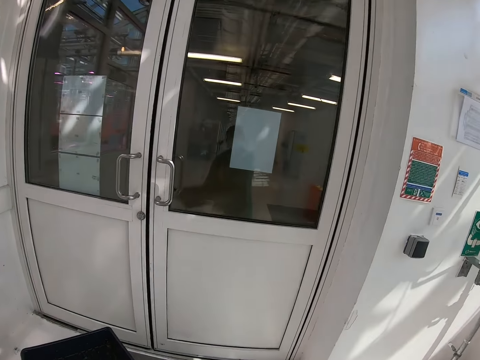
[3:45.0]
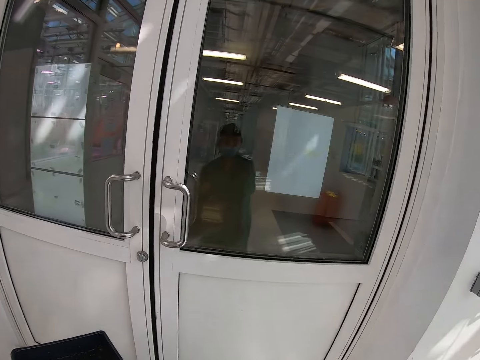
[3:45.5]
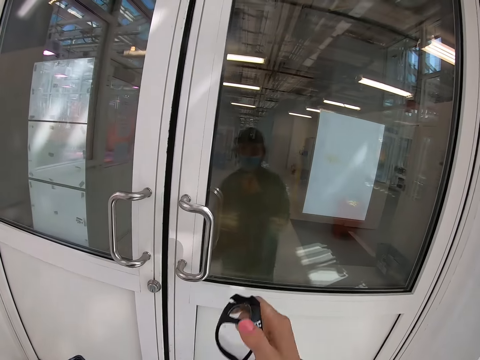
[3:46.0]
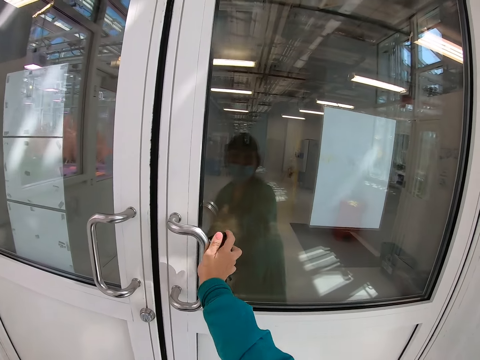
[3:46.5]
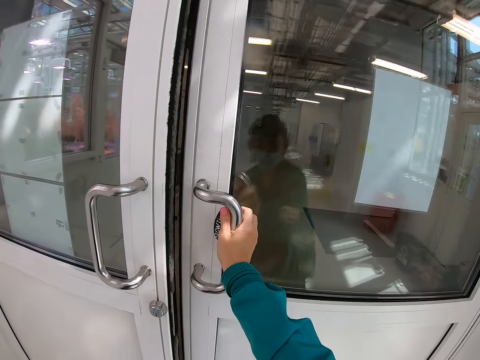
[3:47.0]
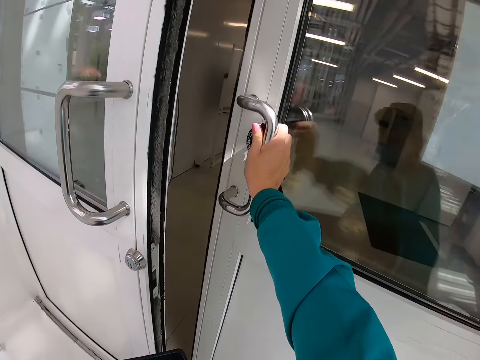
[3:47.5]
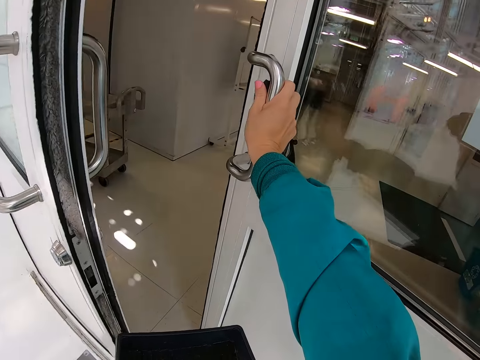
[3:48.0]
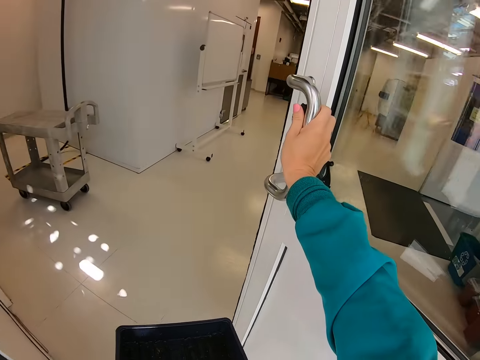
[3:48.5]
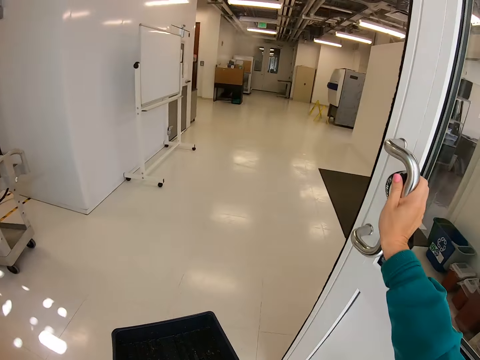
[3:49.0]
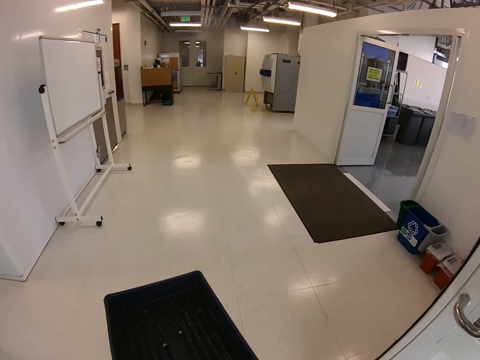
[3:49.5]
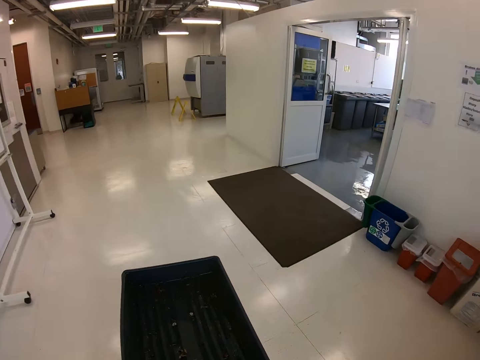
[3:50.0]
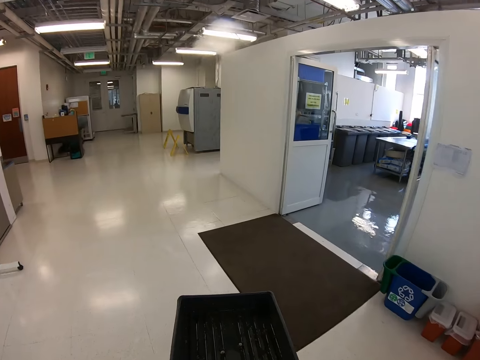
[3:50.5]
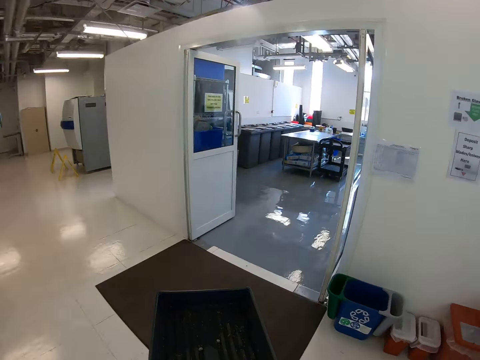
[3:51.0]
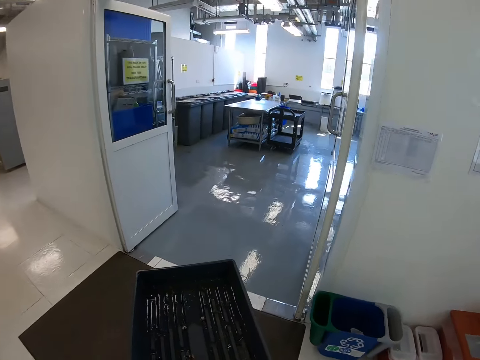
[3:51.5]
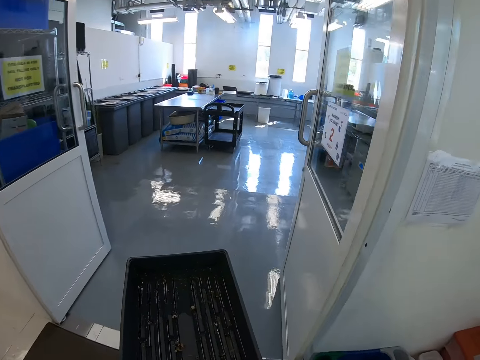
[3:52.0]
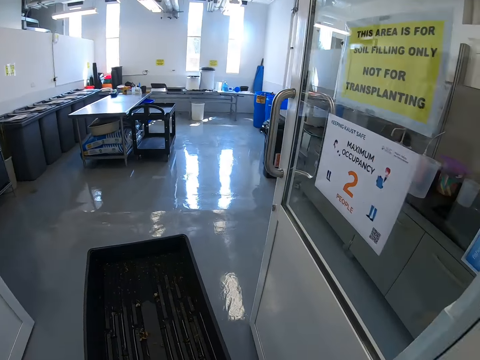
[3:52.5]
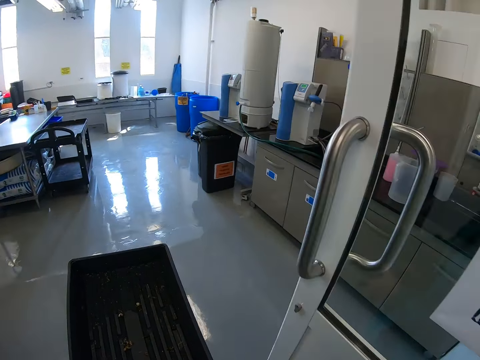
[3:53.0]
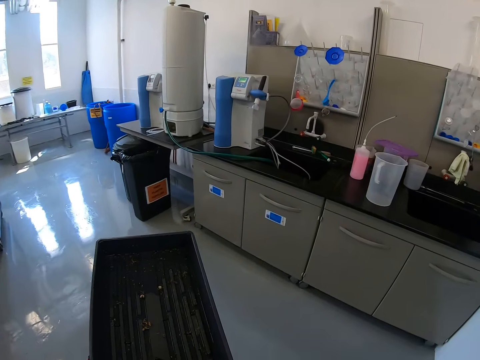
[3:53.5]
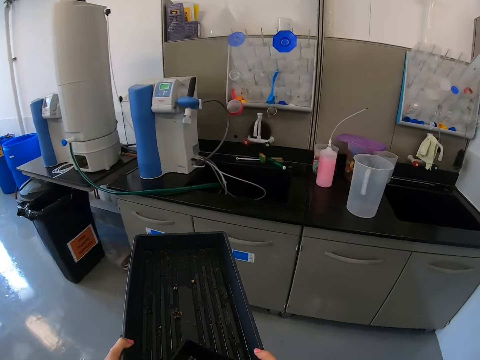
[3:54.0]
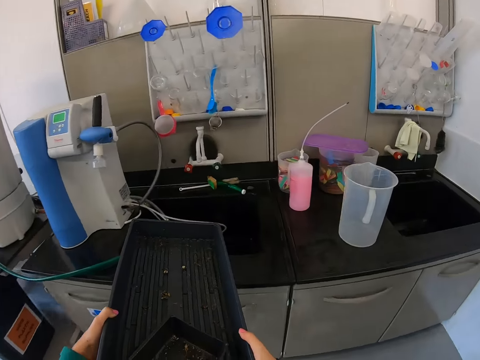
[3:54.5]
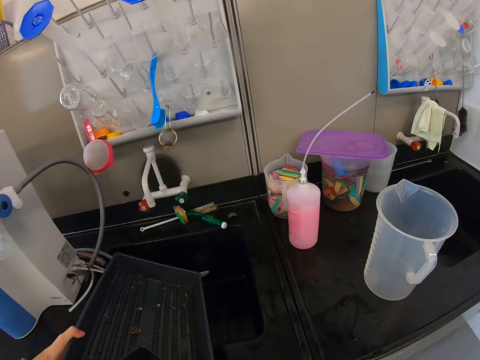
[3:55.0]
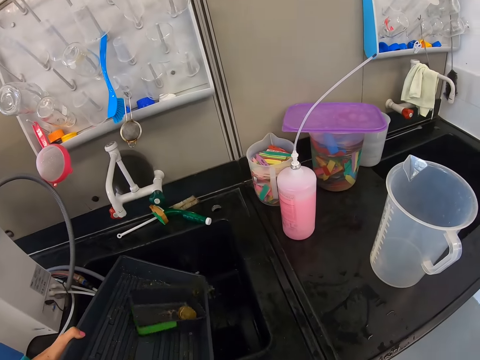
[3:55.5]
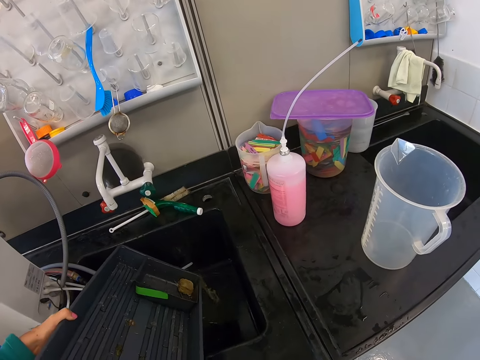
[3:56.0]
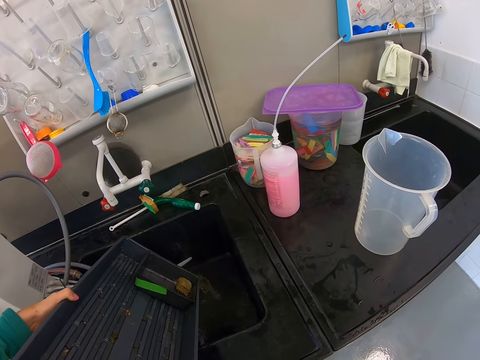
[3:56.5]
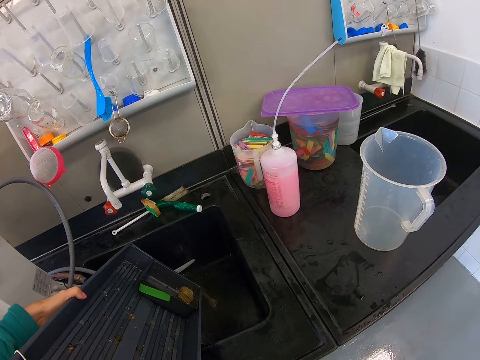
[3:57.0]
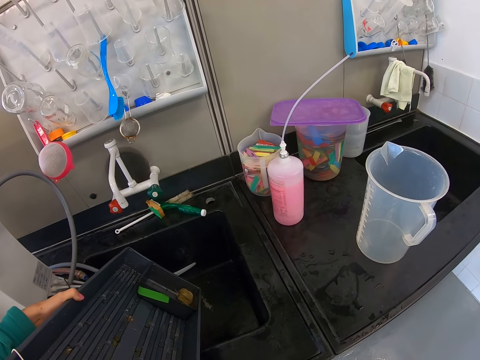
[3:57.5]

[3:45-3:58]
The camera wearer opens a door with his hand. He walks around a room. He pours the water in the sink.

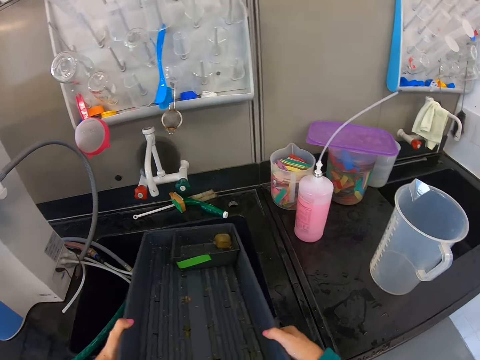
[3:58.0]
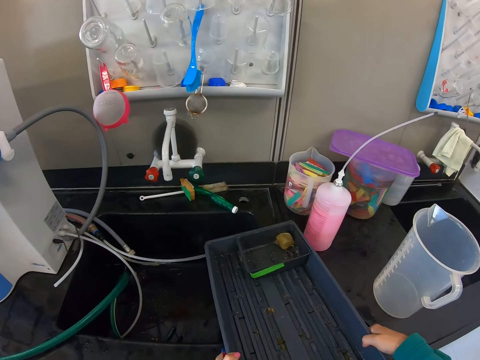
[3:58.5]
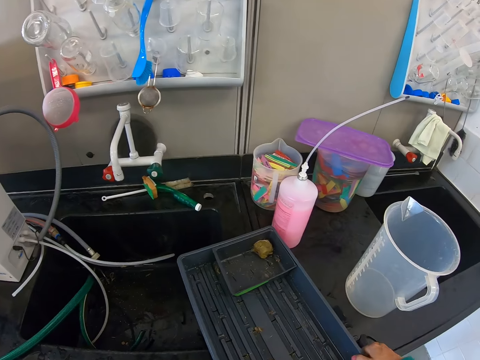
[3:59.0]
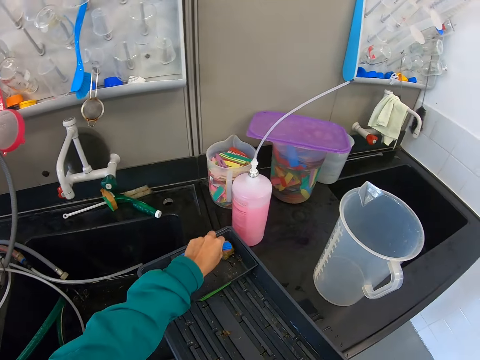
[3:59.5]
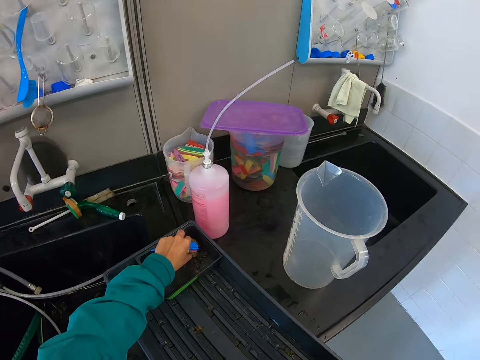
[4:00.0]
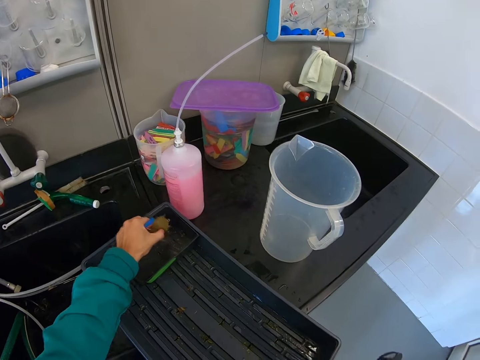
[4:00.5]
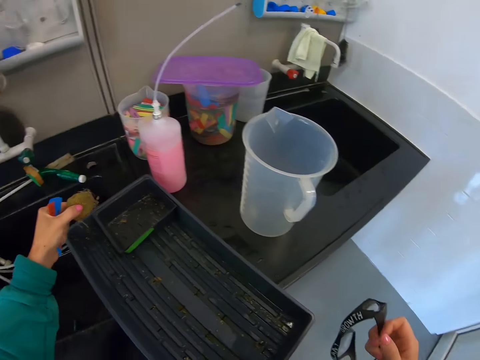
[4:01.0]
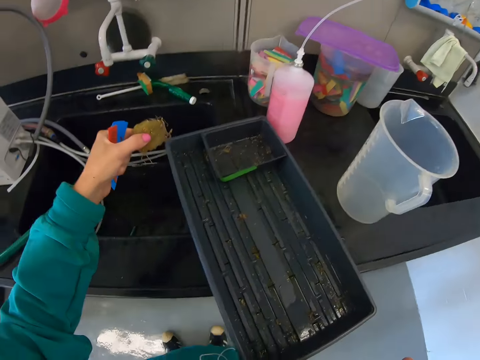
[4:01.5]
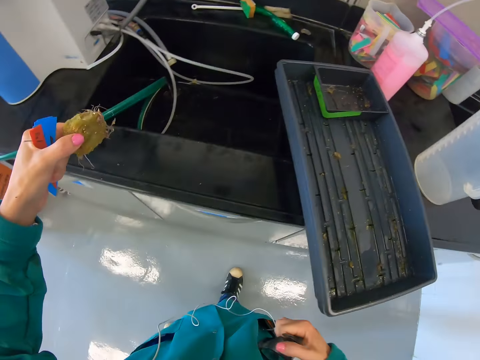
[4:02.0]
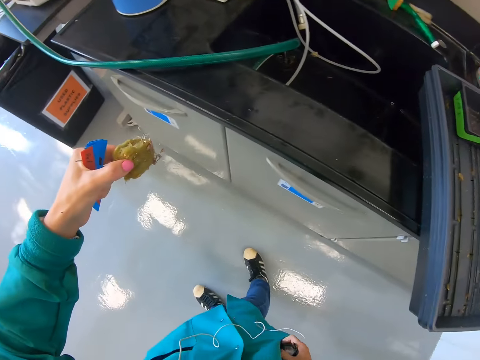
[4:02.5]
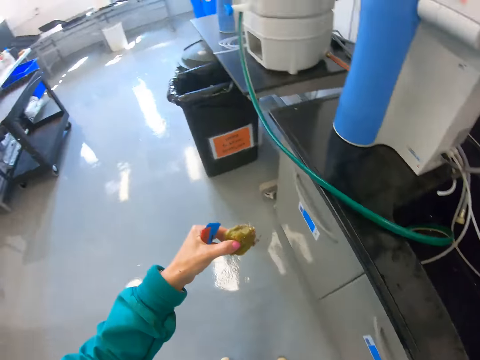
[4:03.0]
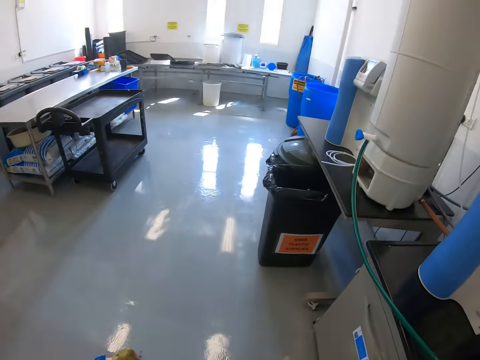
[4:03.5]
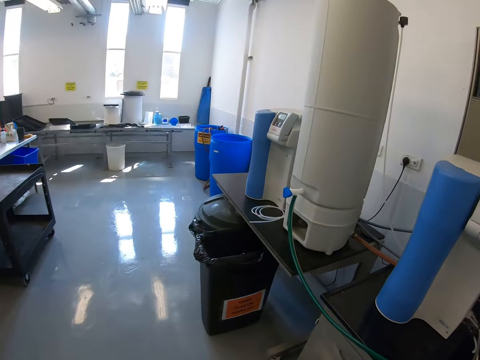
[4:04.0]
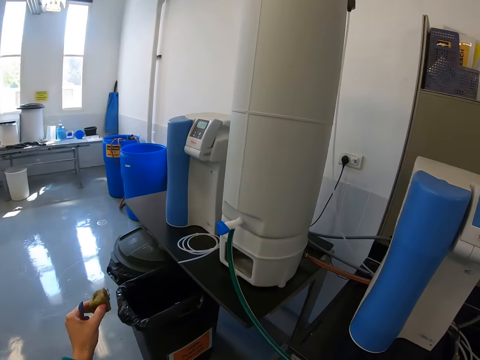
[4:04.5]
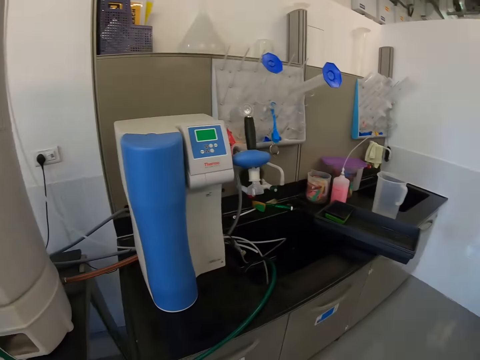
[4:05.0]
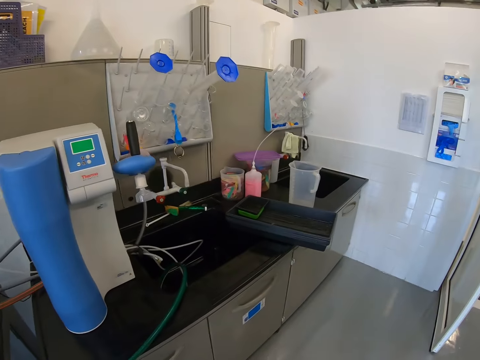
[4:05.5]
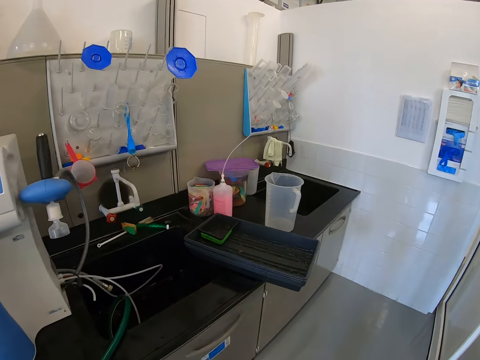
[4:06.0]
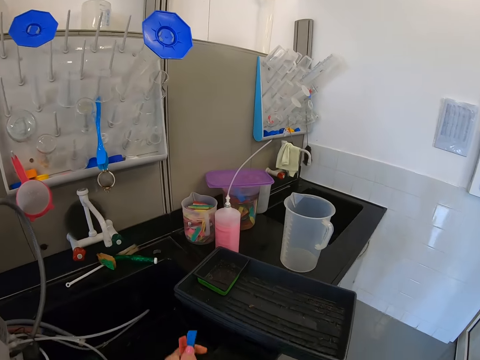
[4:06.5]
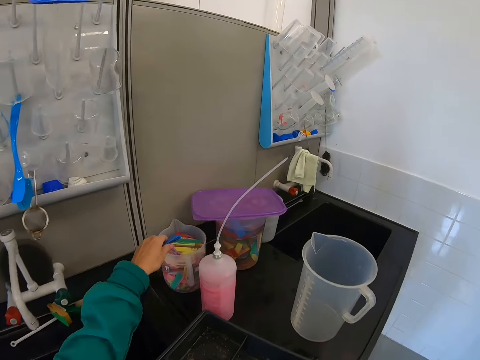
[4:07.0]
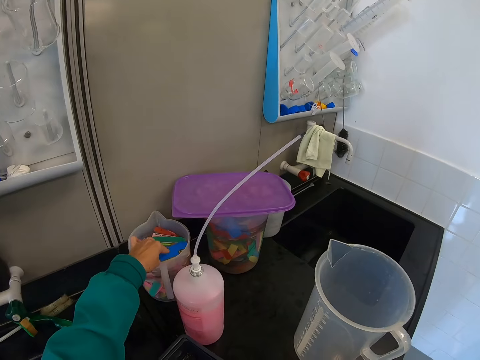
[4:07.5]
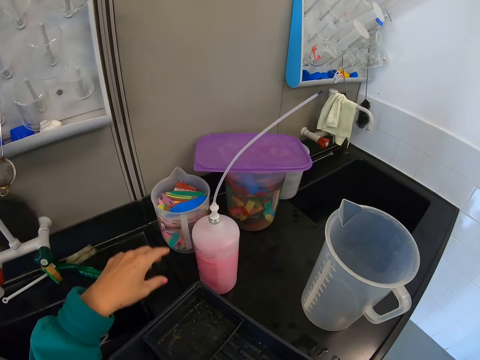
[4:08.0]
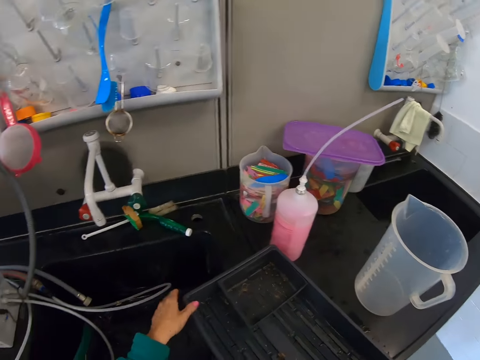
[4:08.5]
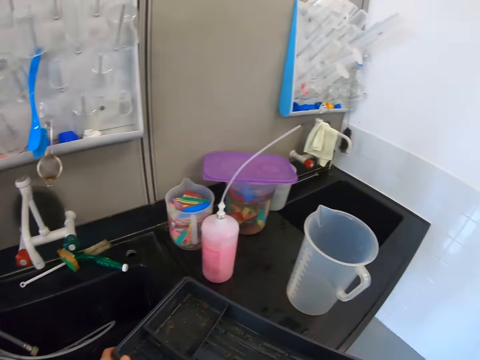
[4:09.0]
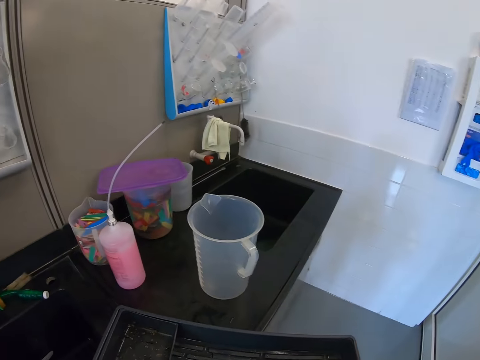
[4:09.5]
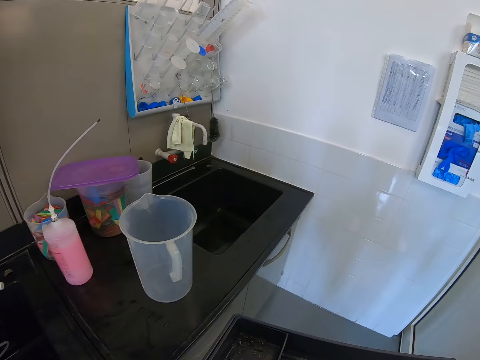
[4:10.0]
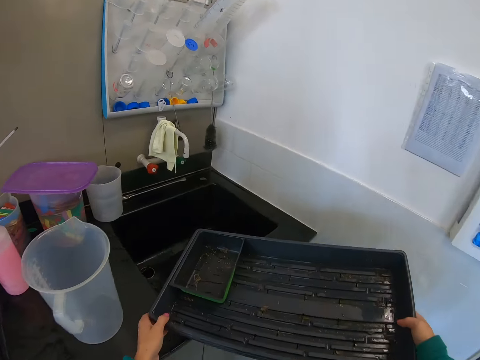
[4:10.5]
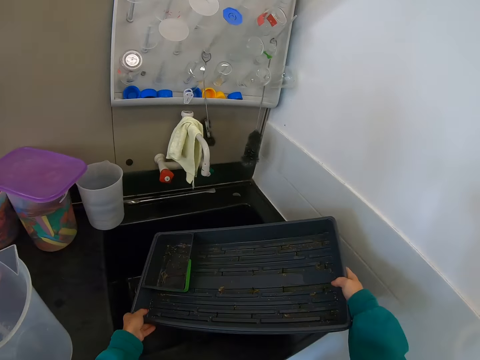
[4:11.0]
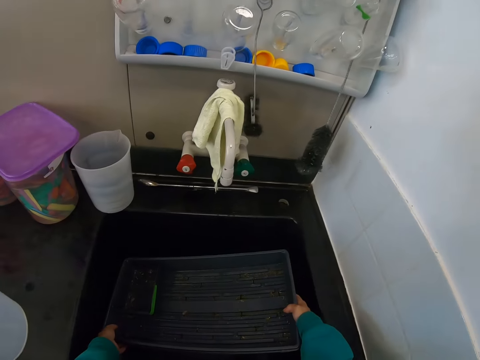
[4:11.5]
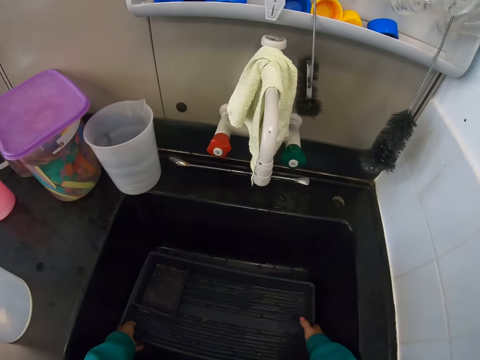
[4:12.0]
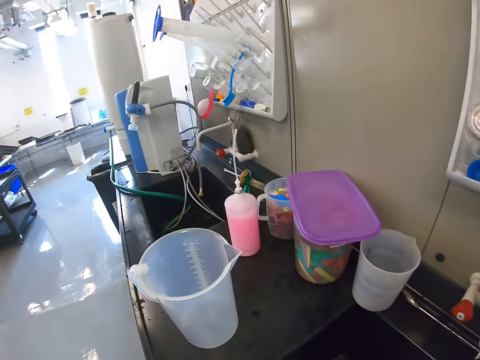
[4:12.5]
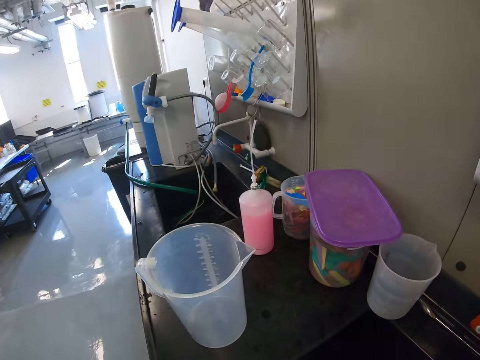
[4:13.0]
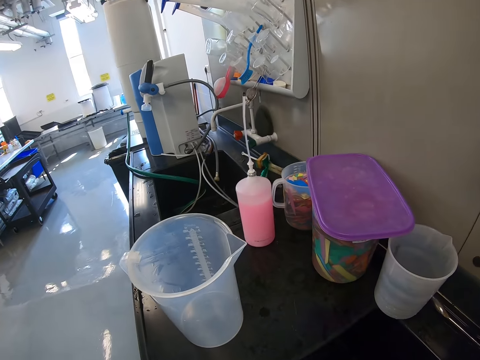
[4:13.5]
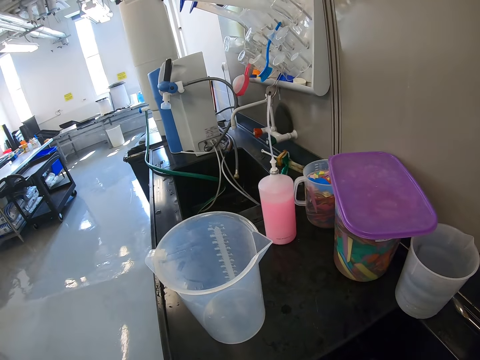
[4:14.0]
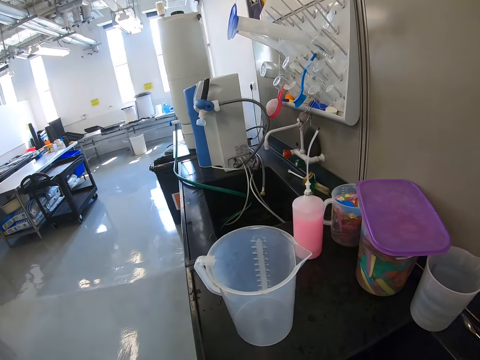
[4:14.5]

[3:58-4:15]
The camera wearer puts the plastic tray or can on the countertop. They pick up a plant from the can. They walk around a room. They put the plant in a dustbin. They walk around the room. They put something in the plastic jug on the countertop. They pick up the plastic tray on the countertop. They walk on the floor. They put the tray in a sink. They pick up the plastic tray in the sink. They stand on the floor. They walk around the room.
